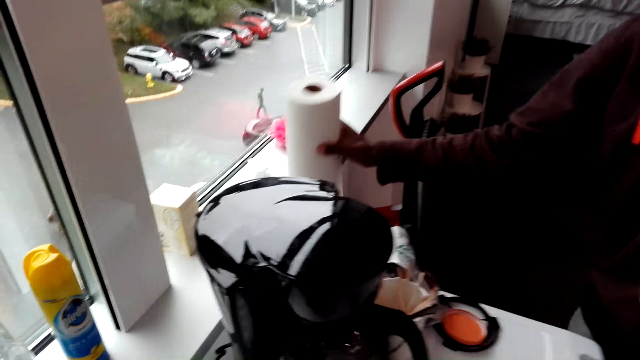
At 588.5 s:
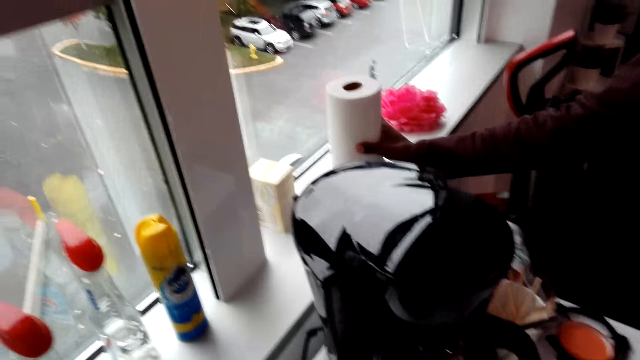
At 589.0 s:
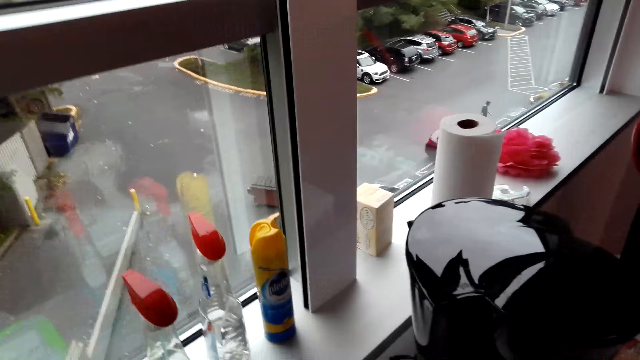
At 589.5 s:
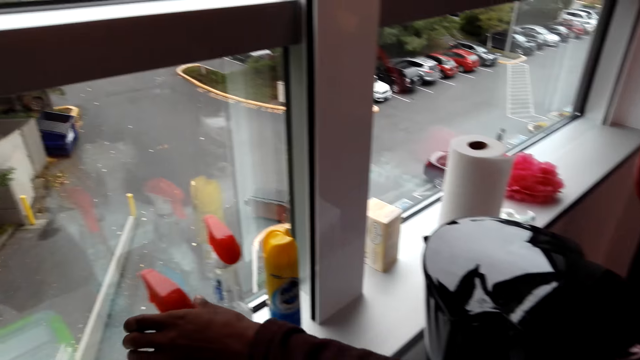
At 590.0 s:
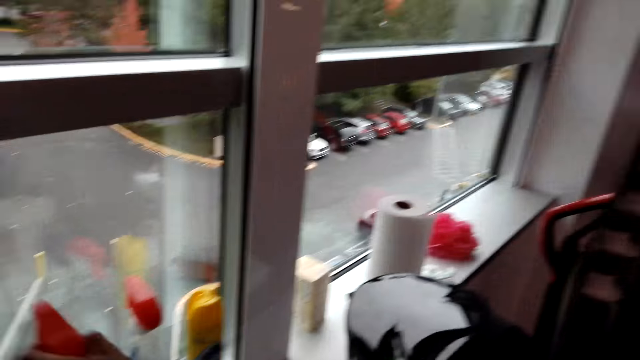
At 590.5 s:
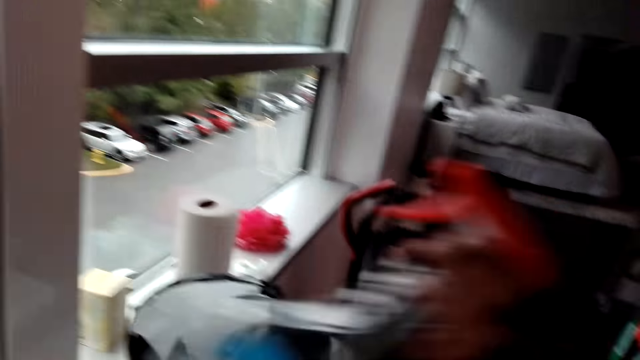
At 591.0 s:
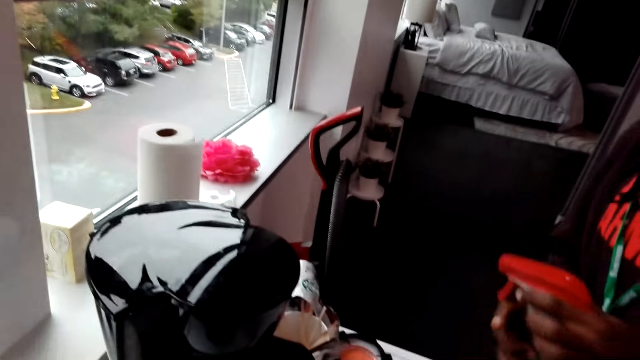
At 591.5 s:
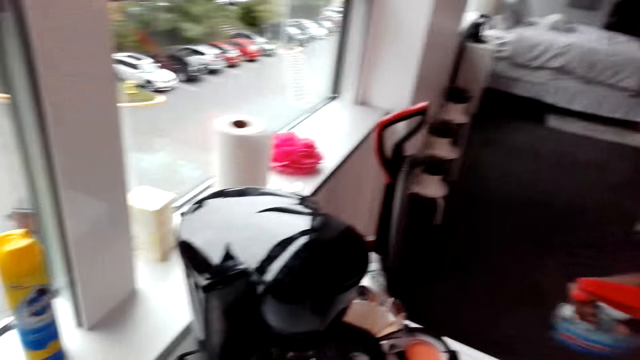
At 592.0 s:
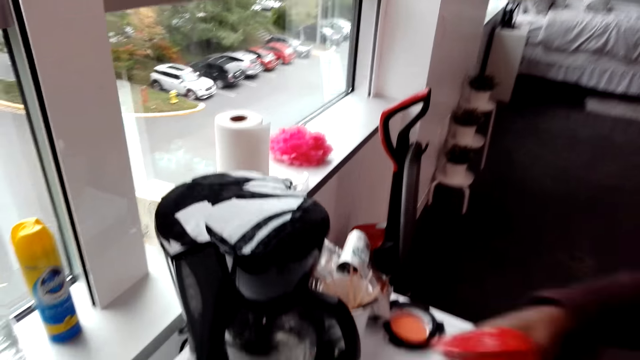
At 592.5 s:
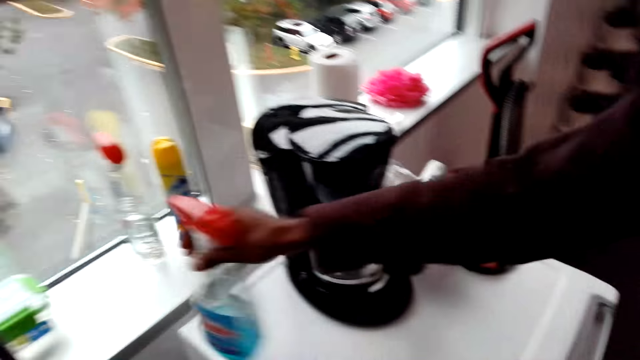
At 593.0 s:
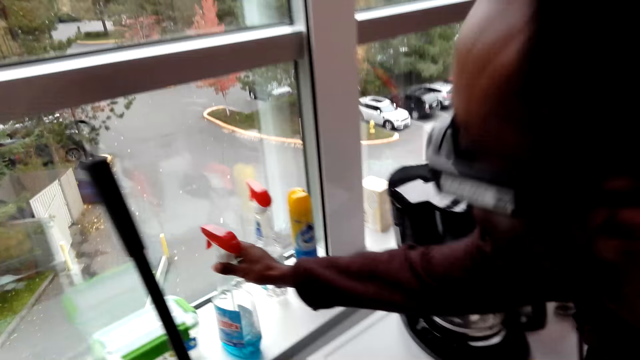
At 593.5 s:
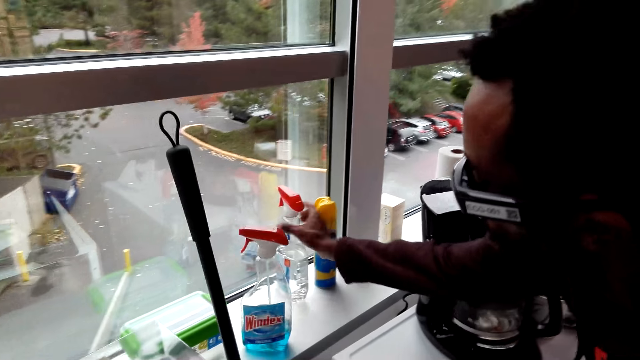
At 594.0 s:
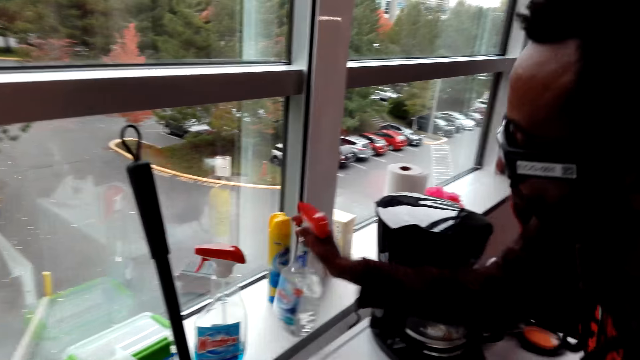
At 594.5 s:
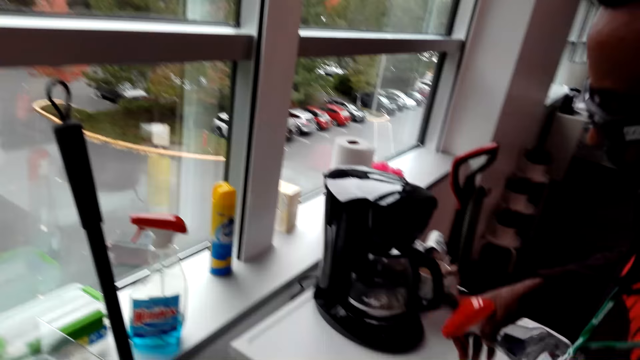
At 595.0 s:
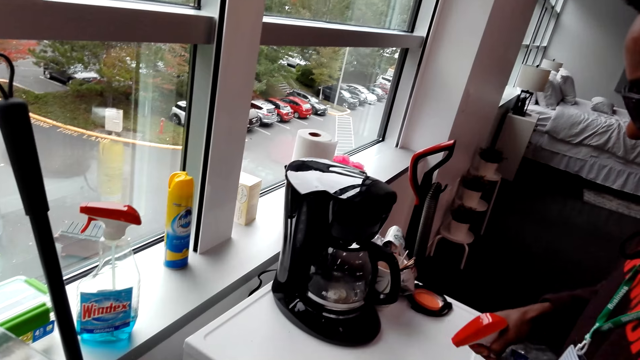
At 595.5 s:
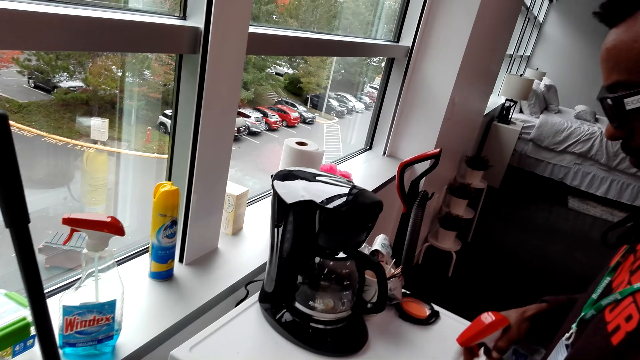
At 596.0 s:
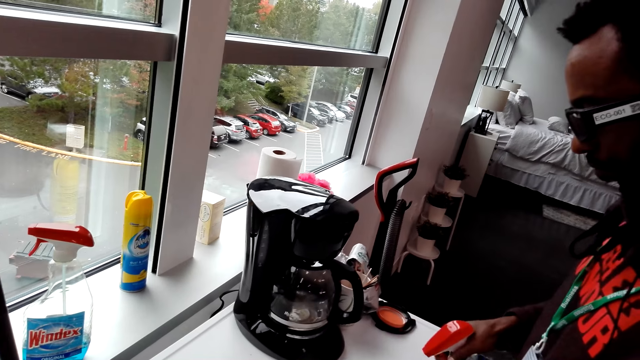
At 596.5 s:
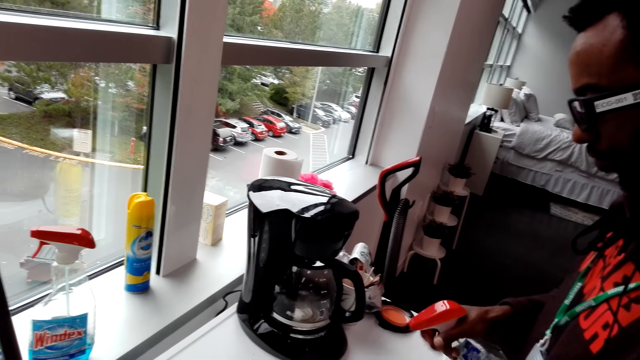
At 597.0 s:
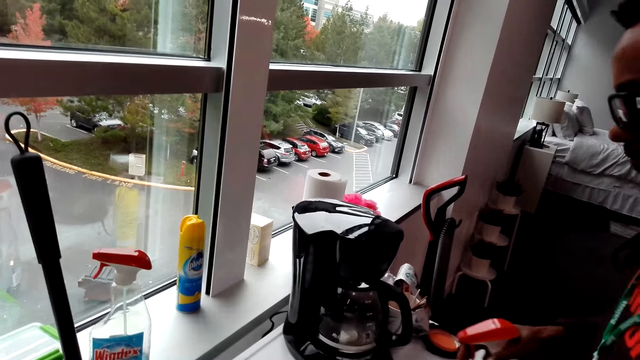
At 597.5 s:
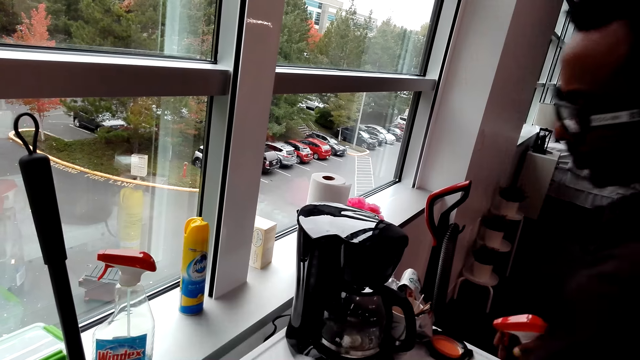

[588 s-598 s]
A man puts a kitchen tissue roll on the window shelf. He picks up a spray bottle on the window shelf. The camera wearer looks around. The man picks up the spray bottle with the other hand. He puts the spray bottle on the window shelf, picks up the spray bottle on the window shelf, and sprays glass cleaner on the fridge or counter top.

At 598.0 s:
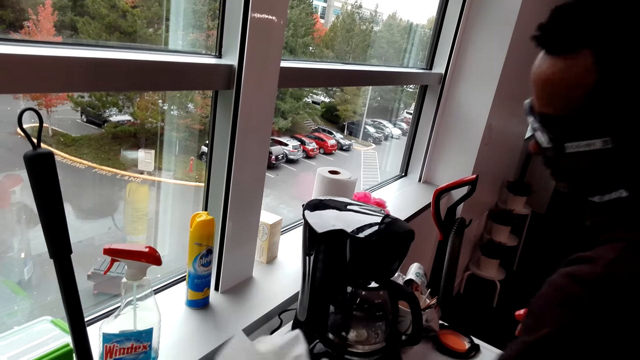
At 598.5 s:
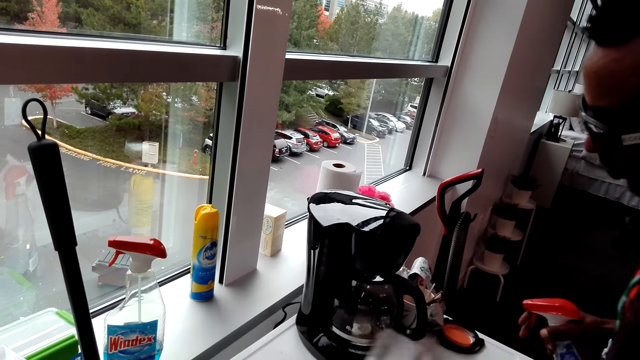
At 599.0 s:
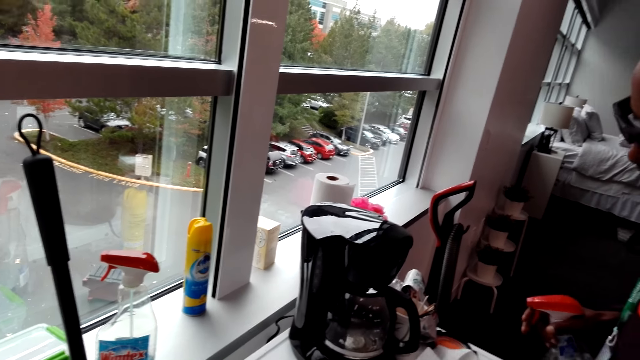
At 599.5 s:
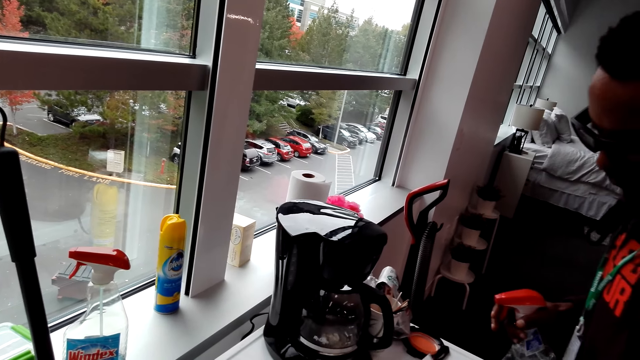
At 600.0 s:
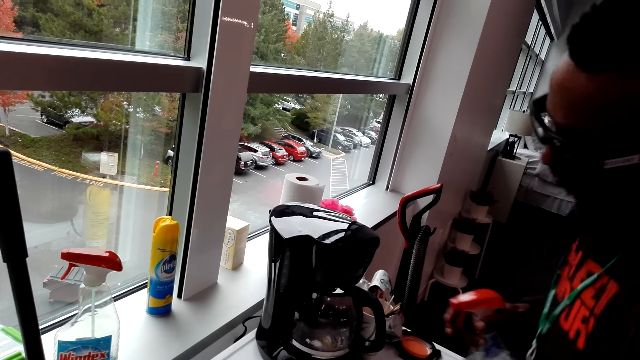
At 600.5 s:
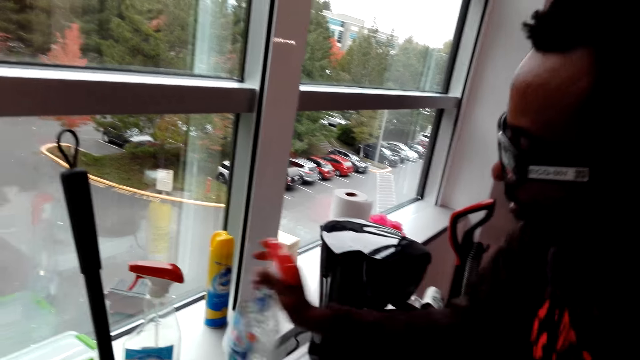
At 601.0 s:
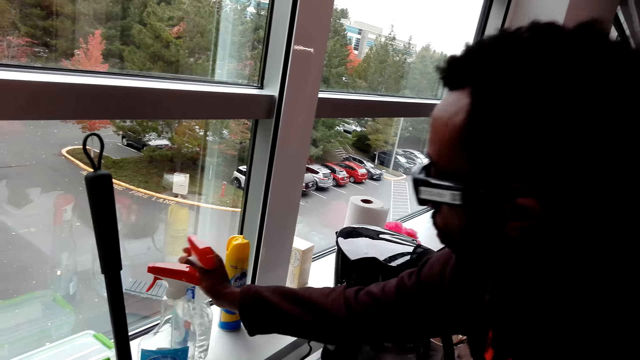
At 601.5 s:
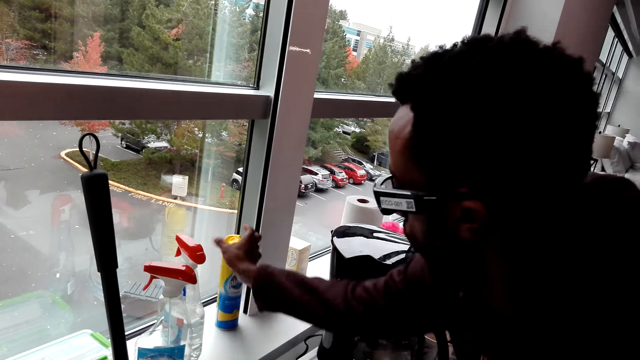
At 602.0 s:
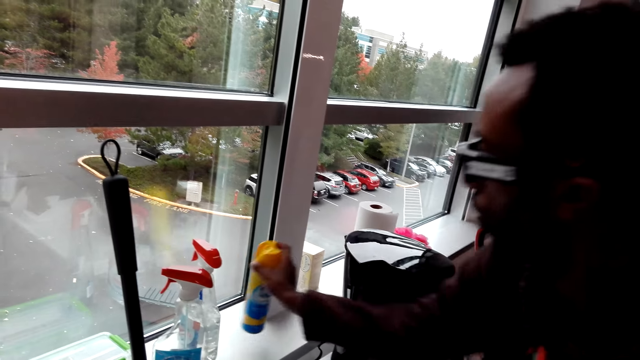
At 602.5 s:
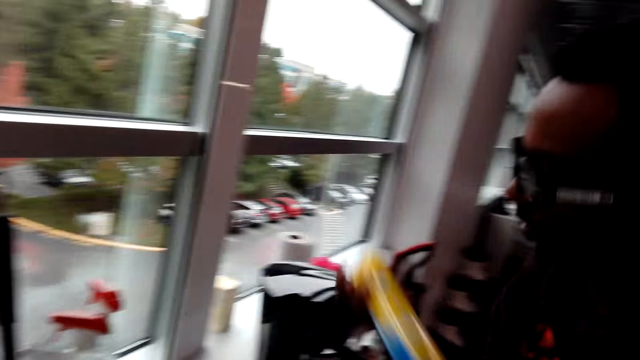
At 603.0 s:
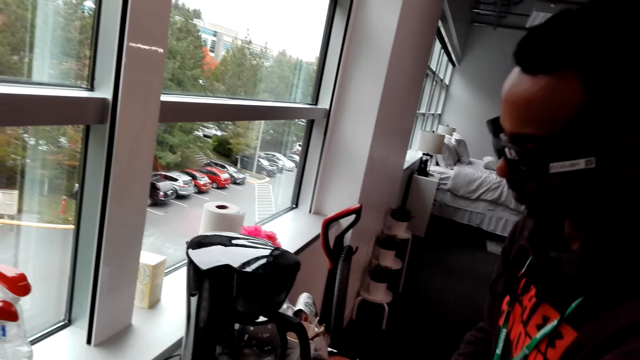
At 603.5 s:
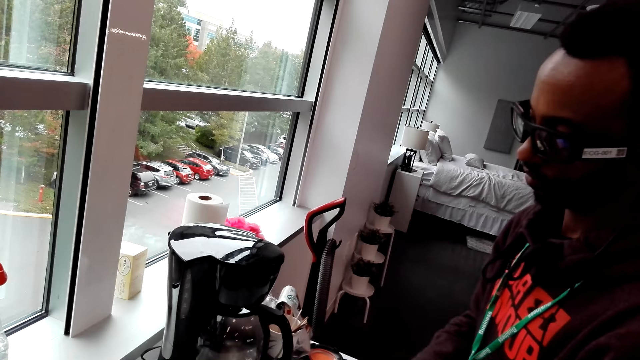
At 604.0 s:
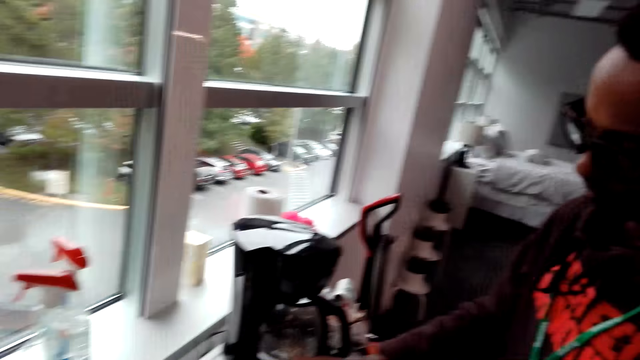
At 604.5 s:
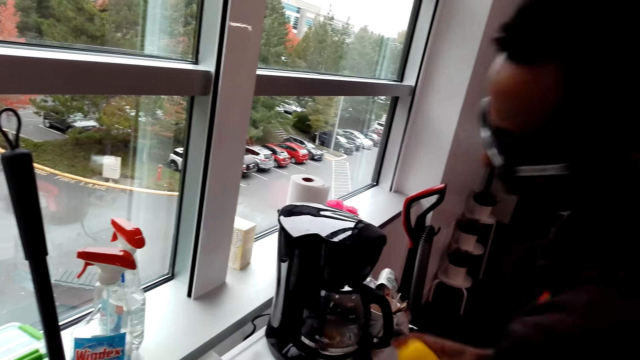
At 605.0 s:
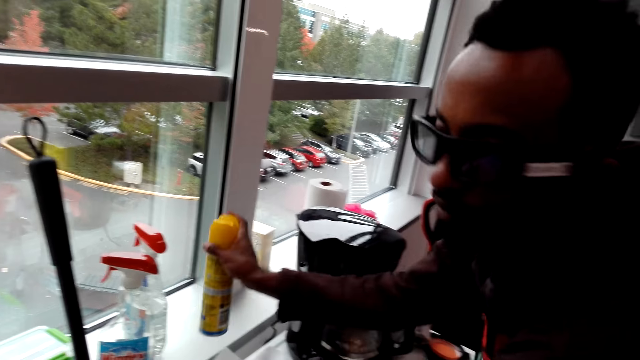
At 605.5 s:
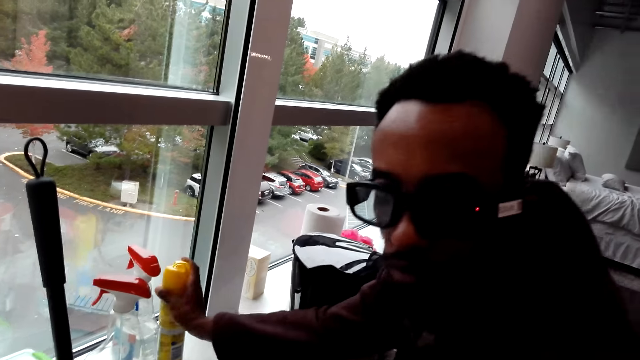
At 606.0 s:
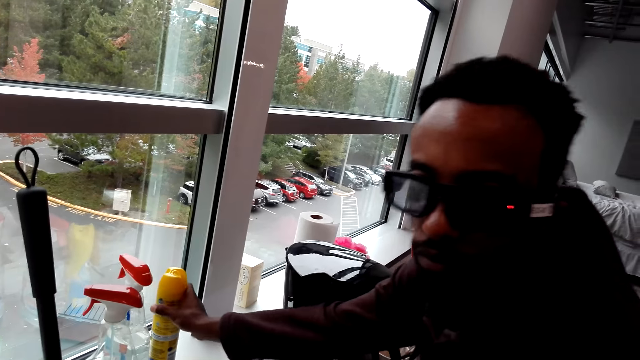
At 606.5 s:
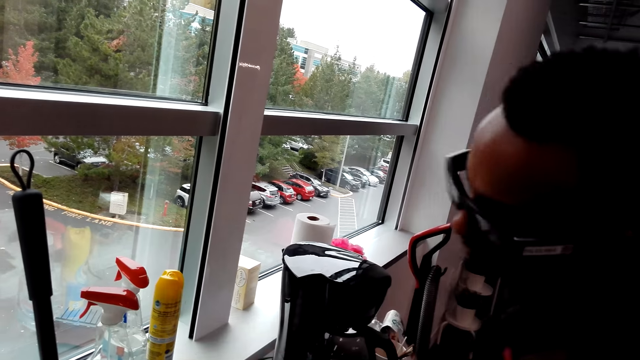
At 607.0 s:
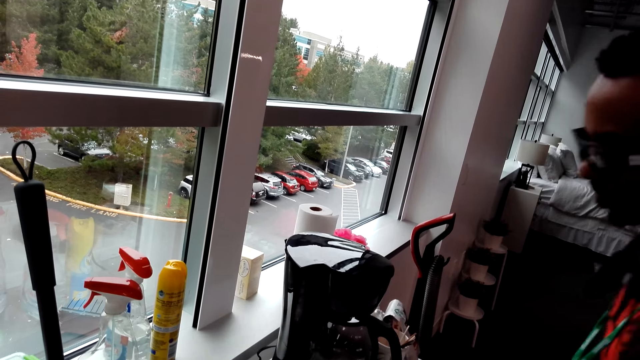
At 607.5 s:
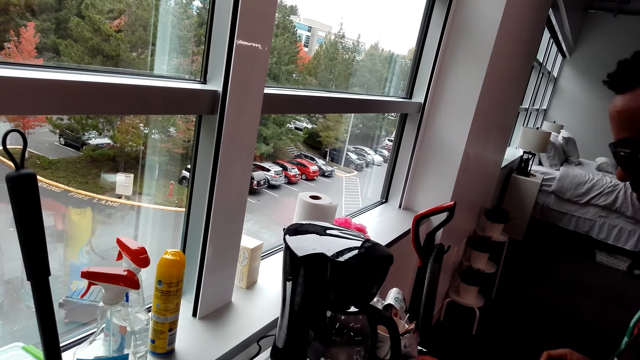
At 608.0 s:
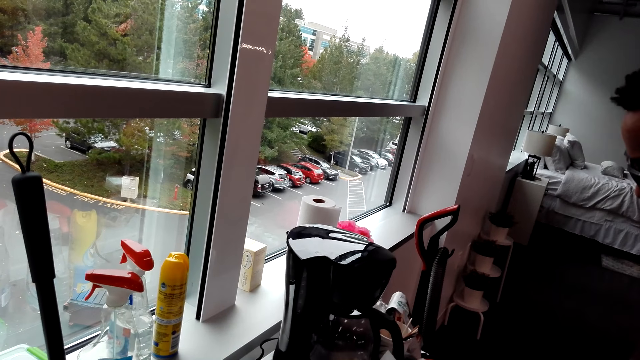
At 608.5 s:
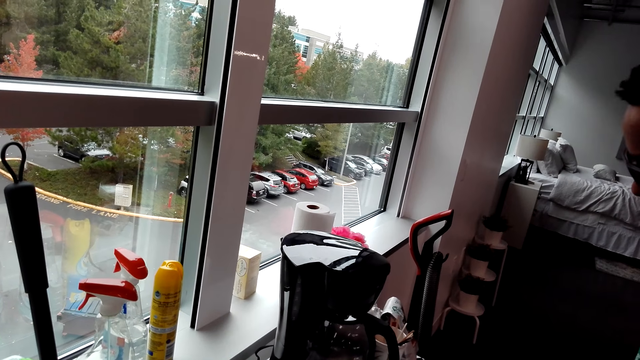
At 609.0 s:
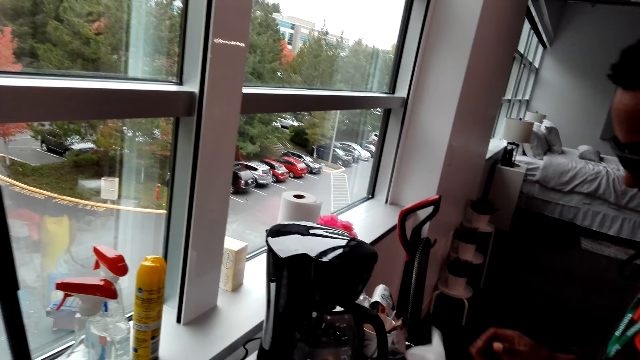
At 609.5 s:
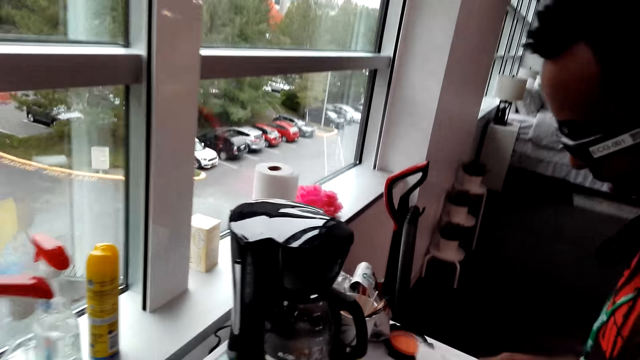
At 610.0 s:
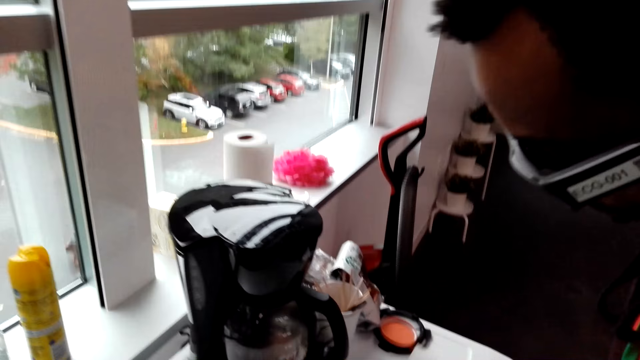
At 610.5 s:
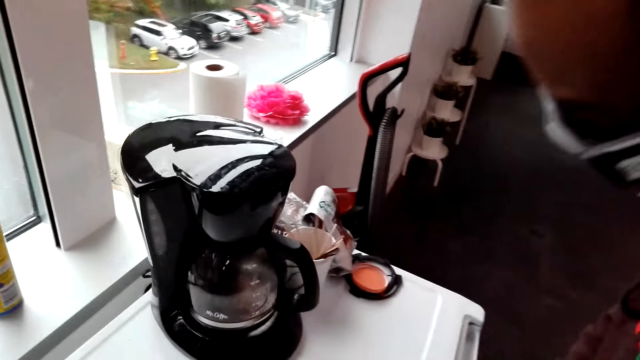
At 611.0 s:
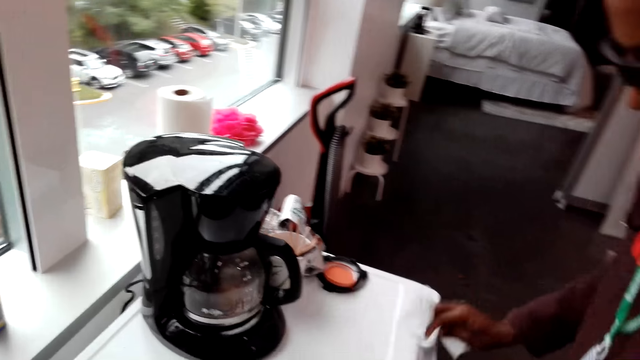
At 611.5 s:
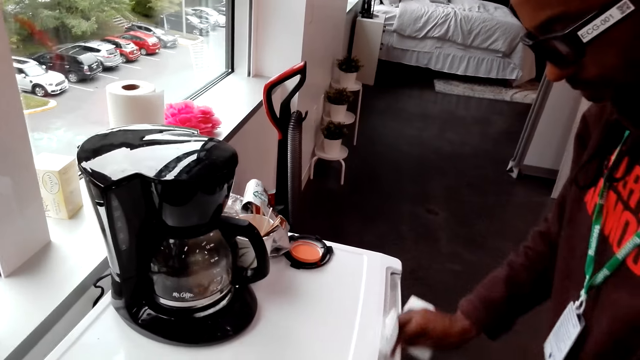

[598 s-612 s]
A man wipes the fridge with a kitchen tissue and moves something. He sprays on the counter top. He puts a spray bottle on the window shelf, picks up another spray bottle on the window shelf, and sprays glass cleaner on the fridge or counter top. He puts the spray bottle on the window shelf and does something. He looks around the fridge, holds the kitchen tissue, and wipes the fridge with the kitchen tissue.
